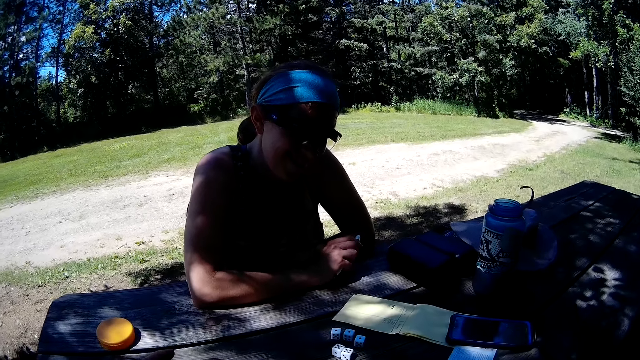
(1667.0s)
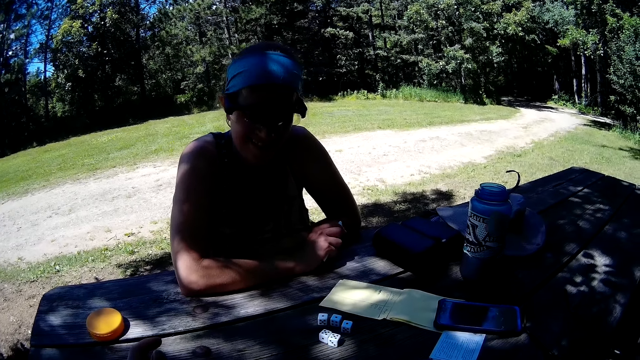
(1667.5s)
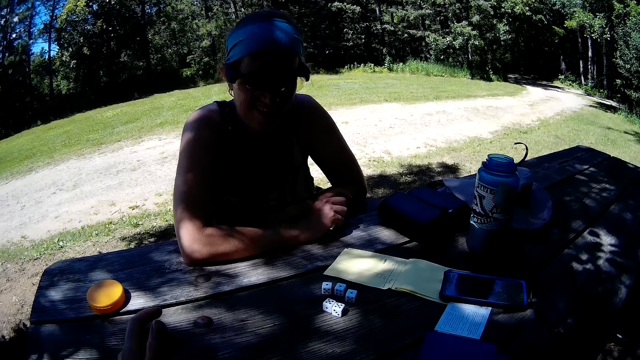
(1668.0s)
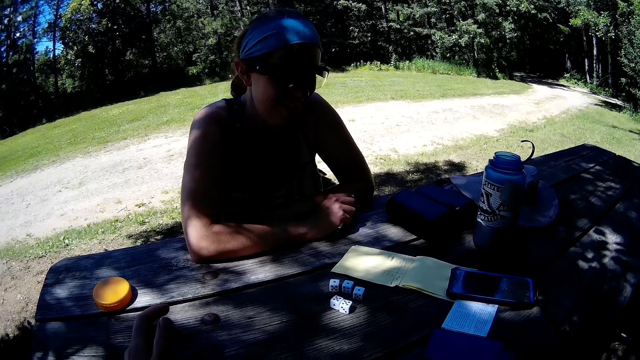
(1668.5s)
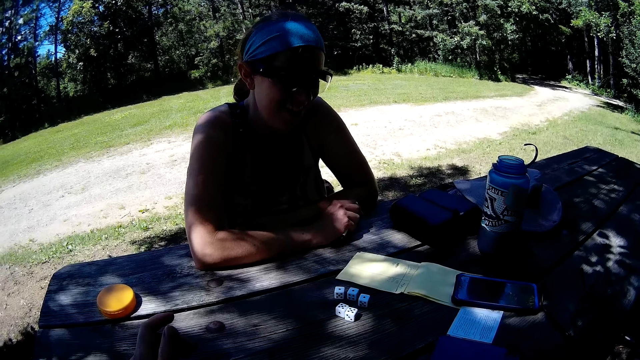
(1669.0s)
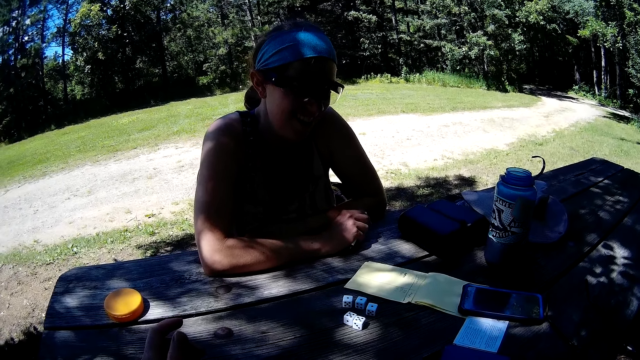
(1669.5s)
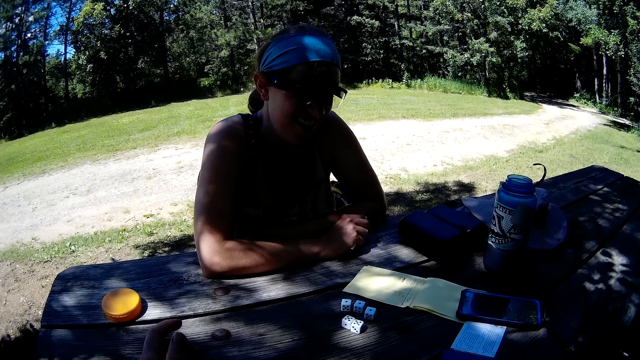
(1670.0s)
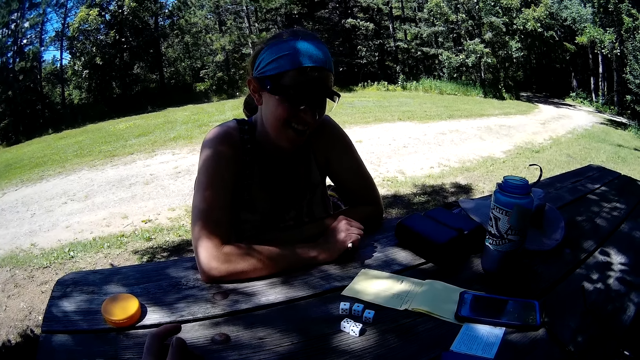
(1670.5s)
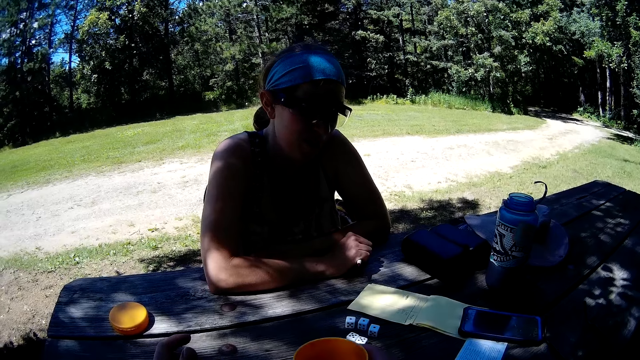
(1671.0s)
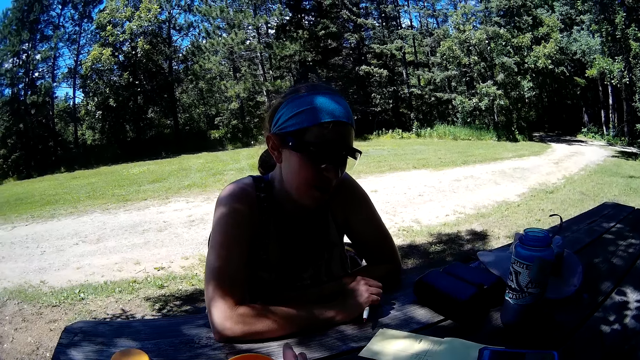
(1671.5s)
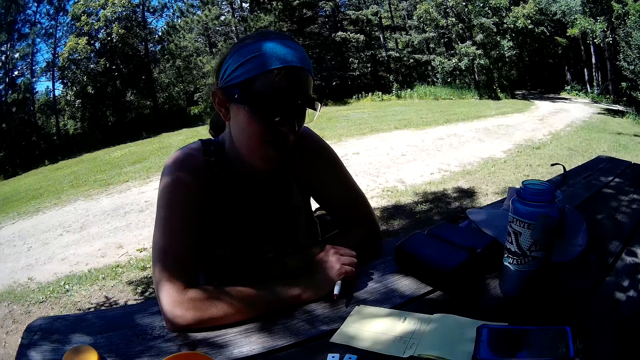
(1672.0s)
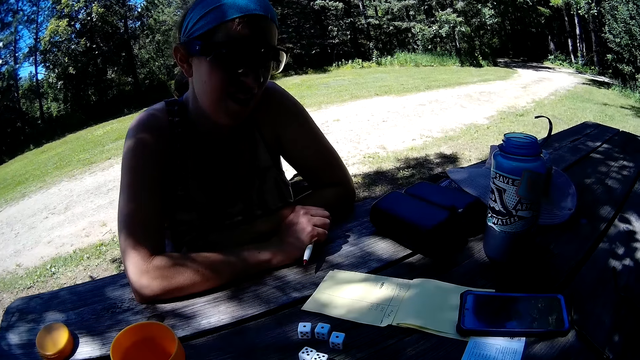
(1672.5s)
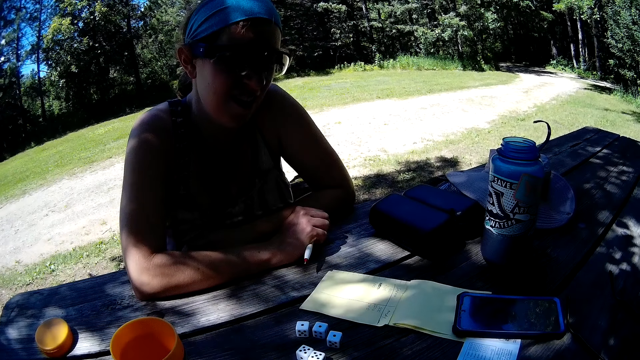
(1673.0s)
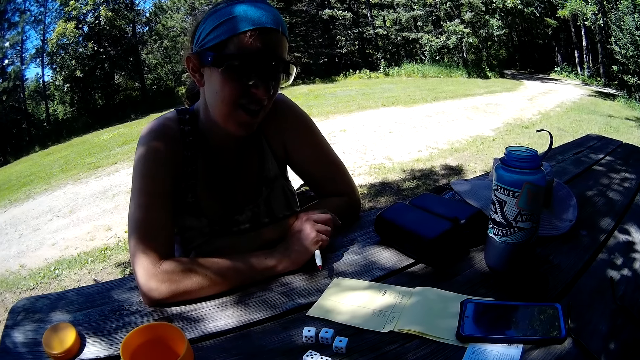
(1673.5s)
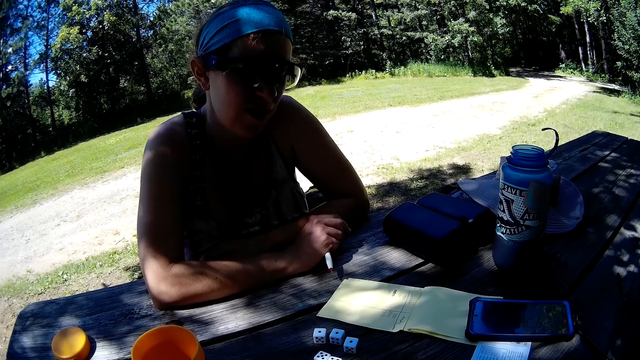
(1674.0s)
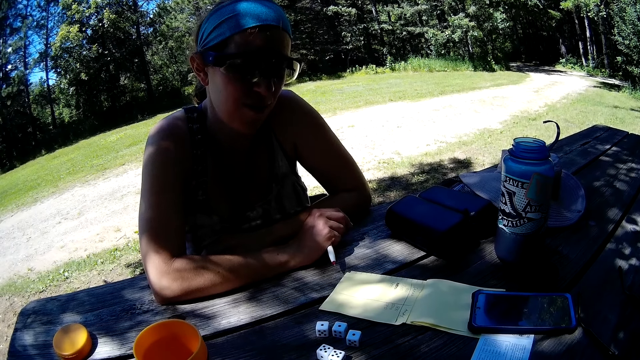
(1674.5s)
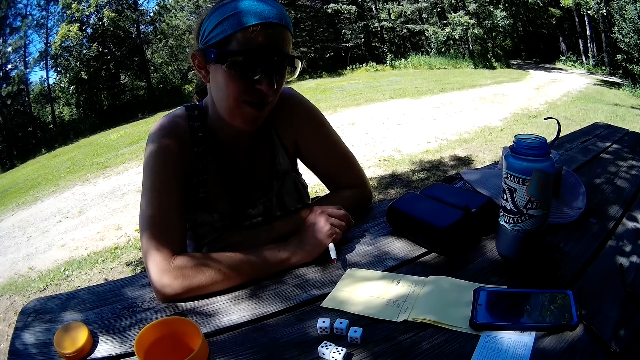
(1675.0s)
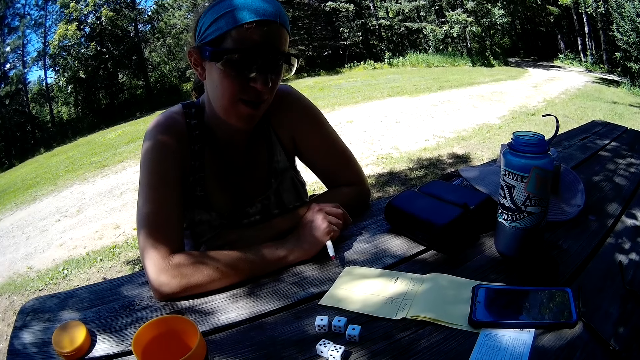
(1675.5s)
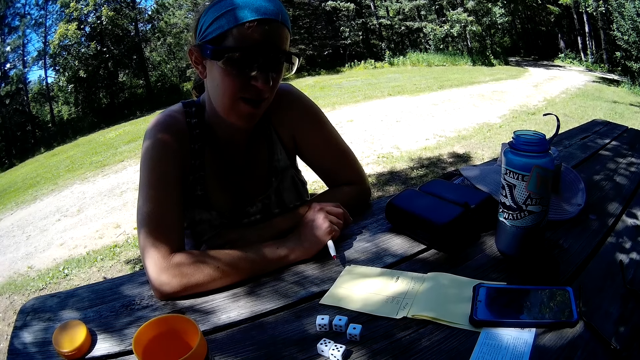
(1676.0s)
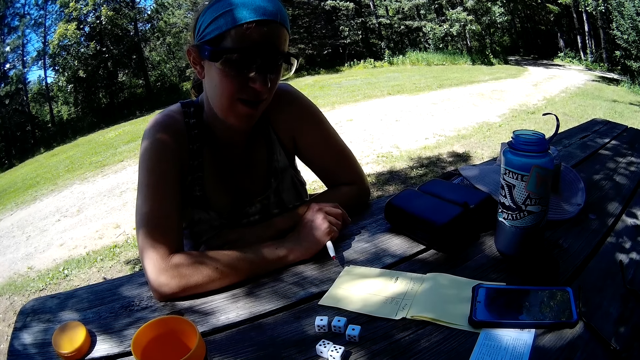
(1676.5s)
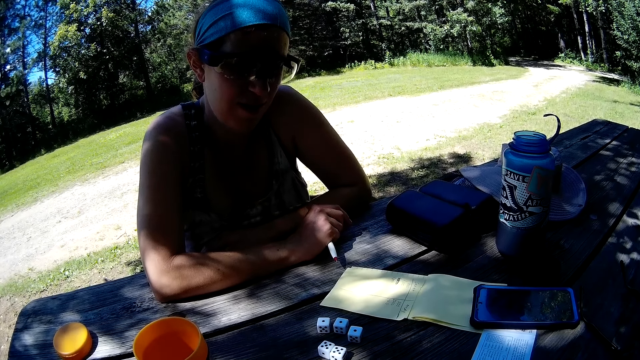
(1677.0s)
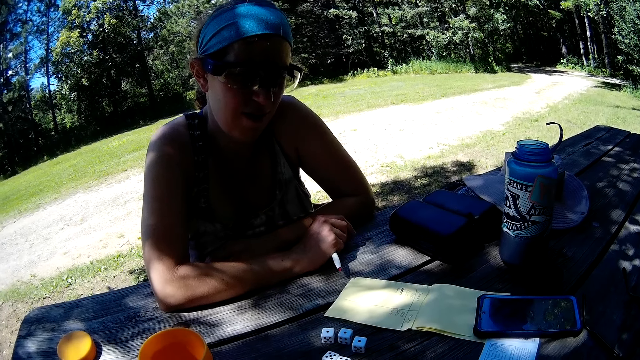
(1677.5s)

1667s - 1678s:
The camera wearer places the container on the table.

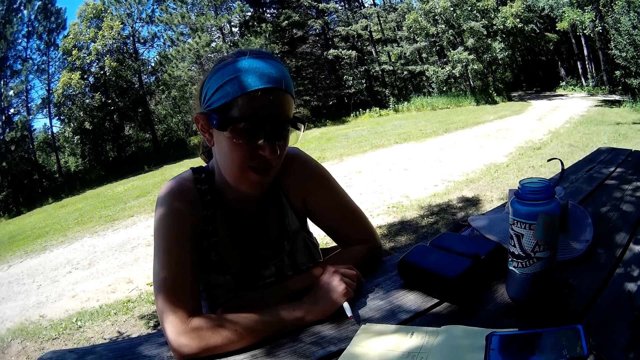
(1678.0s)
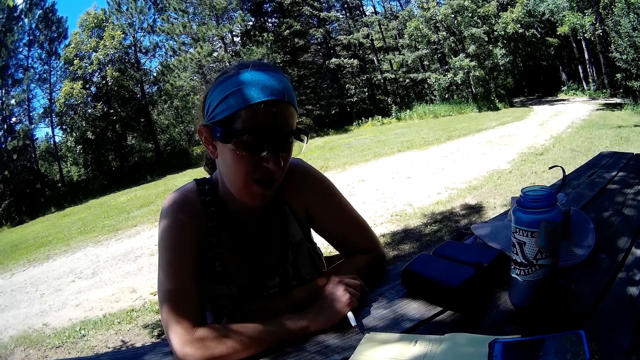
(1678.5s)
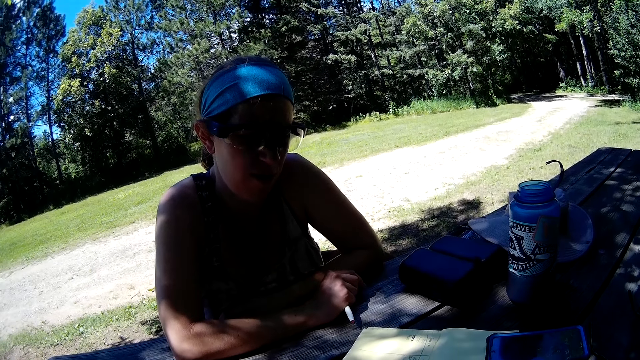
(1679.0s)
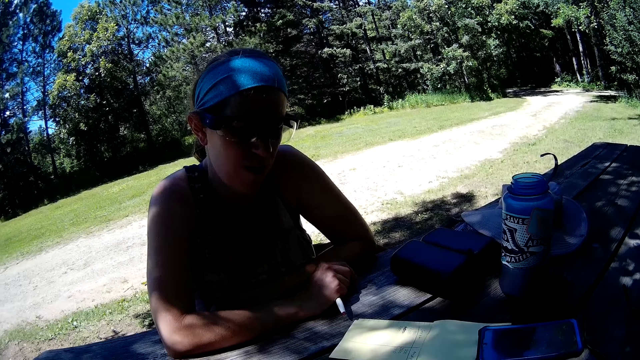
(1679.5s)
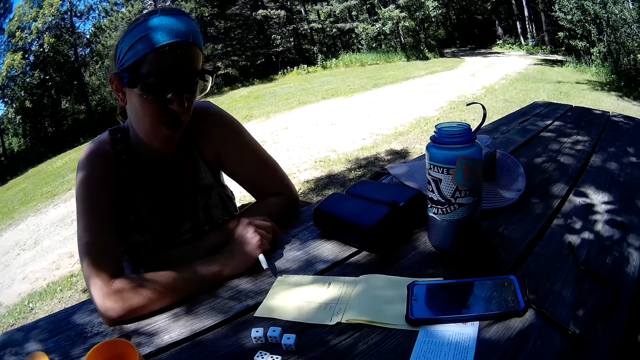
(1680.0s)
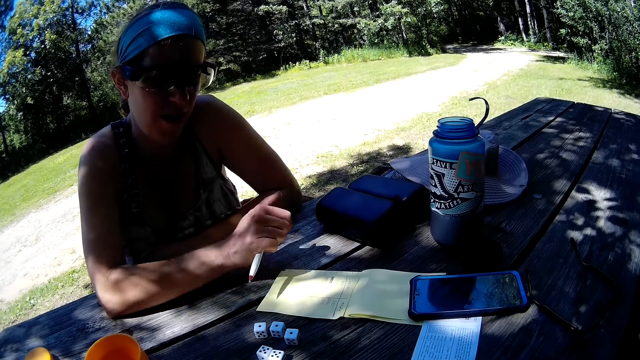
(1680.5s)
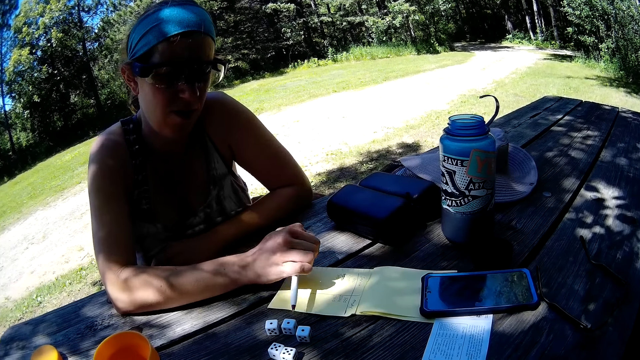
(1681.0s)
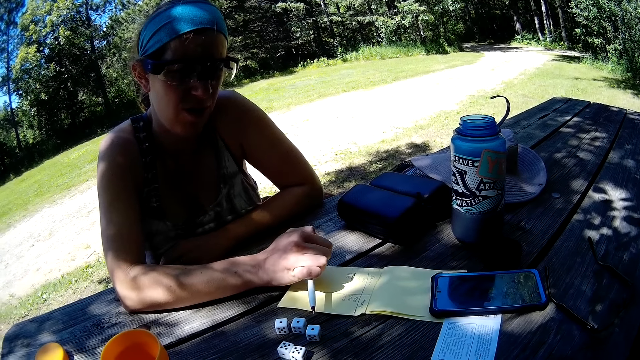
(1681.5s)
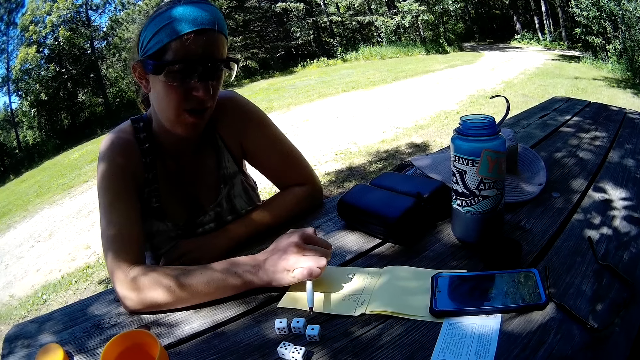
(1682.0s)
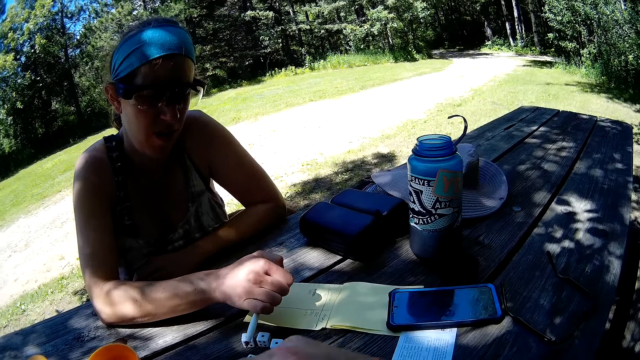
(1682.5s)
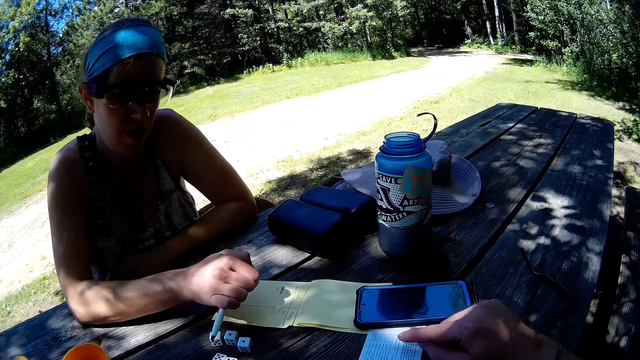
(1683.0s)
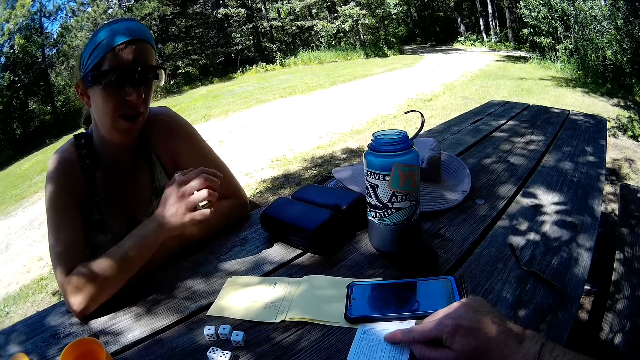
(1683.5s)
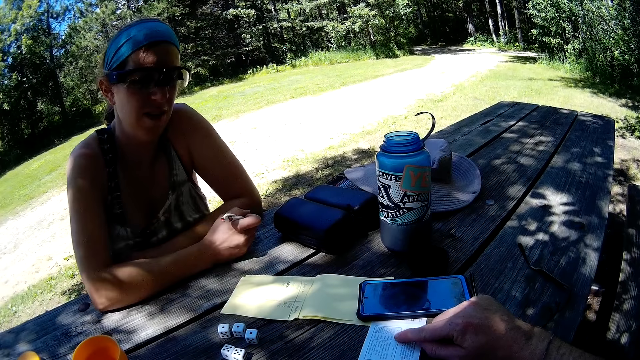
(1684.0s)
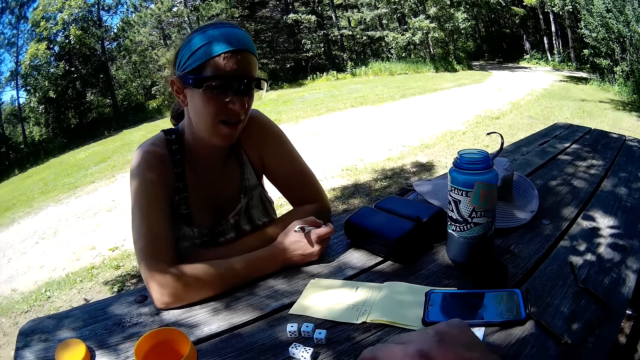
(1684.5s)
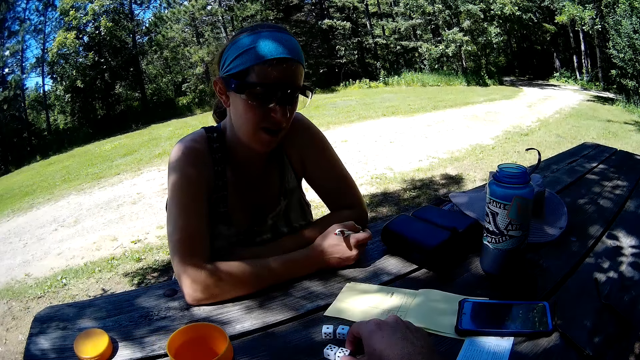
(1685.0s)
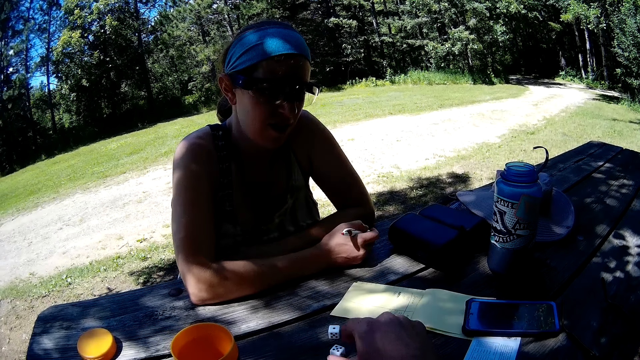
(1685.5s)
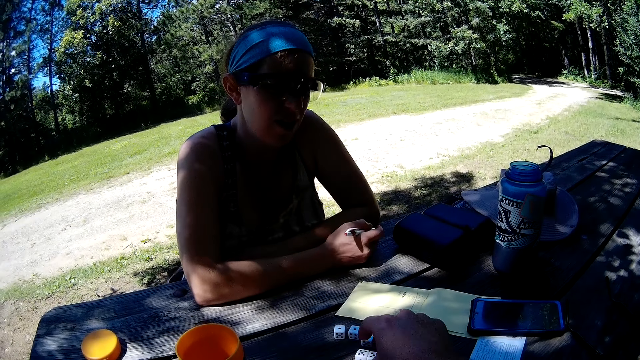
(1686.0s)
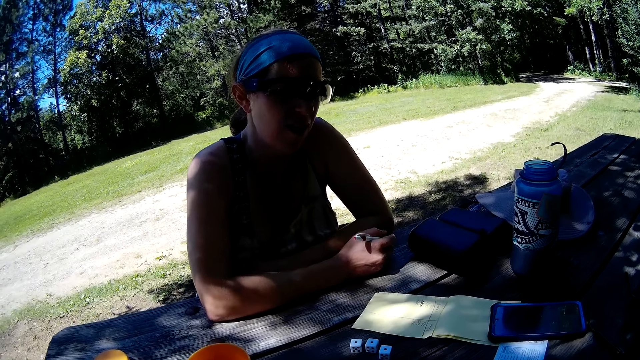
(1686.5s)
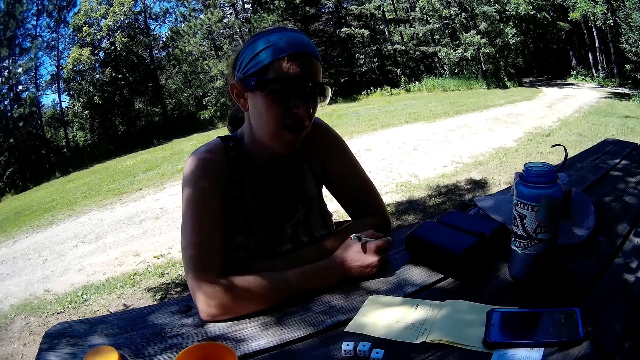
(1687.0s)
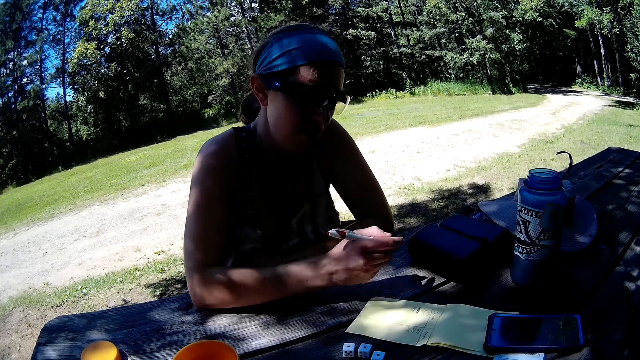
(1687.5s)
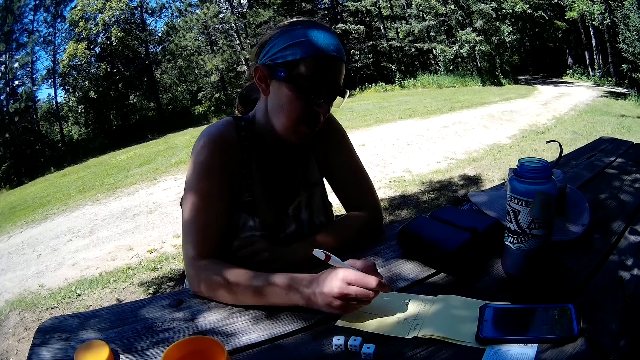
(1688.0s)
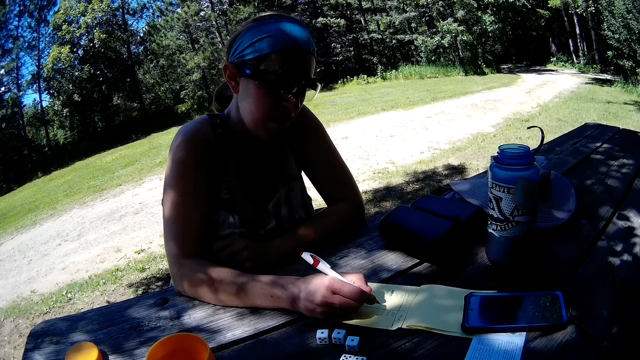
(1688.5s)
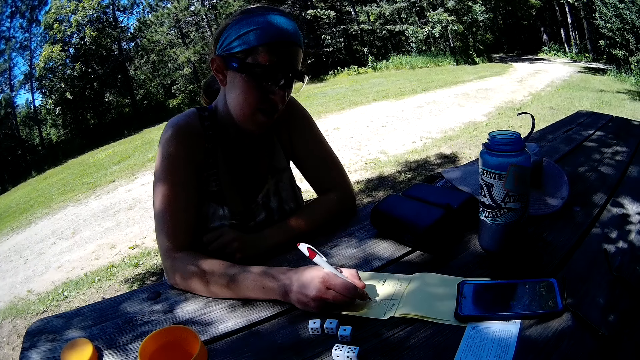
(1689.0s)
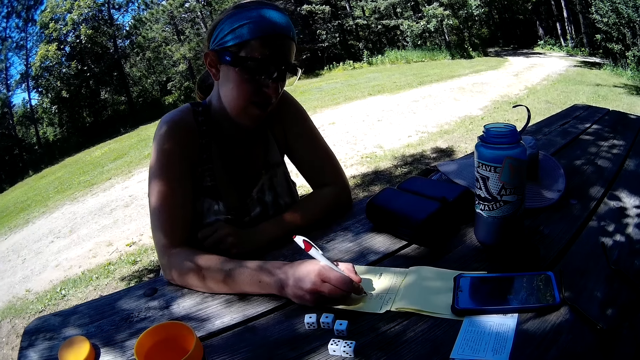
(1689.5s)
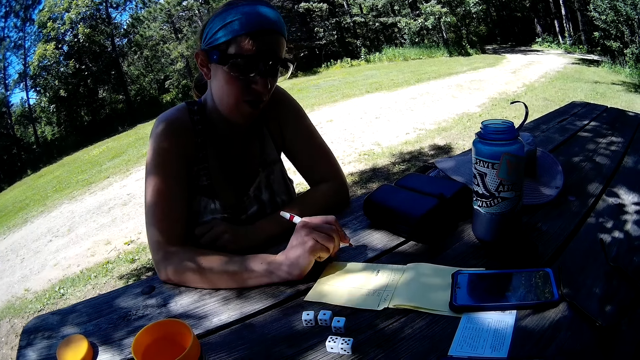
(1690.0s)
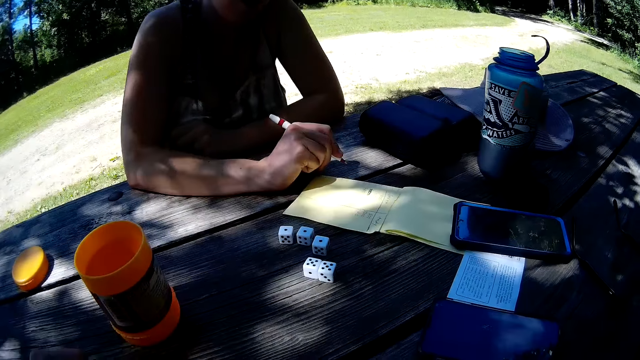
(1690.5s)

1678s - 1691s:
A woman points towards the dice with the pen. The camera wearer points towards a paper on the table. They move two dice on the table. The woman writes on a jotter on the table.
